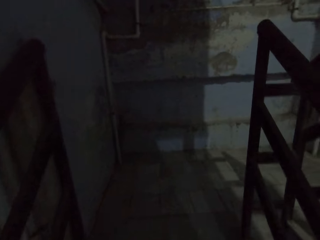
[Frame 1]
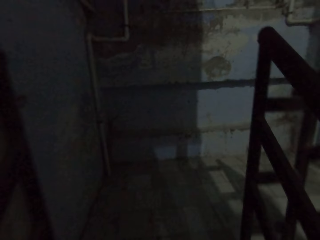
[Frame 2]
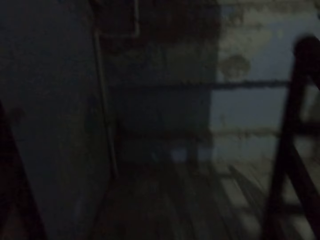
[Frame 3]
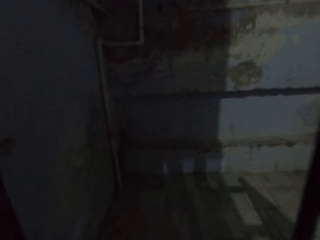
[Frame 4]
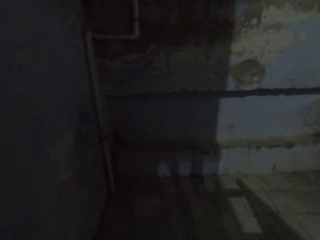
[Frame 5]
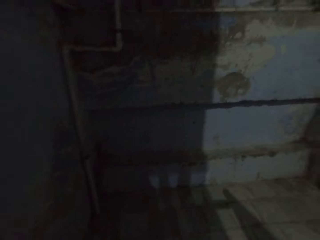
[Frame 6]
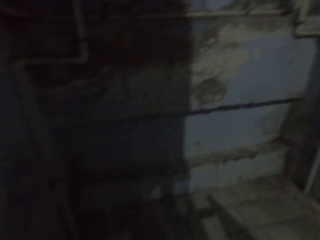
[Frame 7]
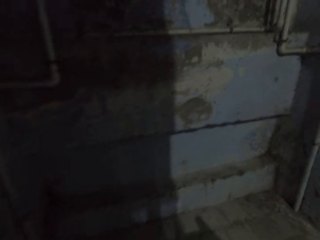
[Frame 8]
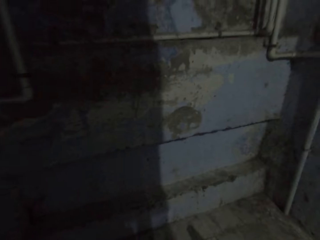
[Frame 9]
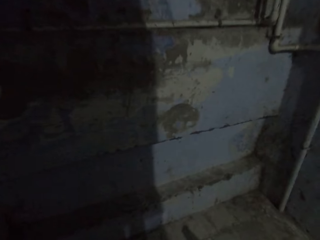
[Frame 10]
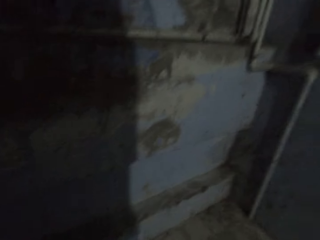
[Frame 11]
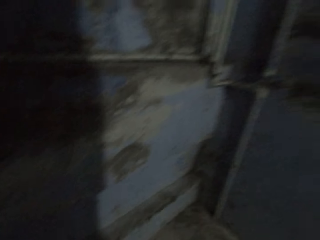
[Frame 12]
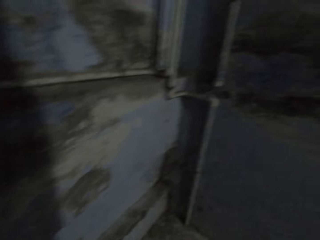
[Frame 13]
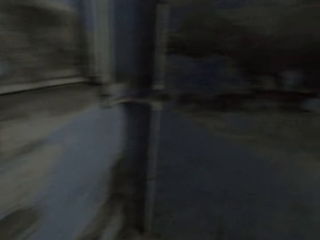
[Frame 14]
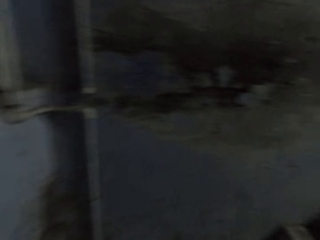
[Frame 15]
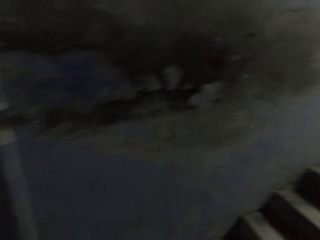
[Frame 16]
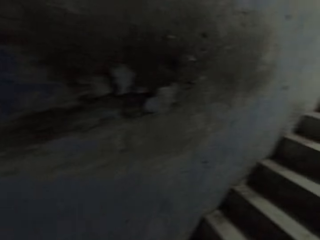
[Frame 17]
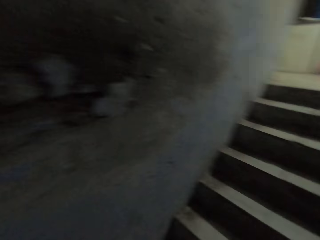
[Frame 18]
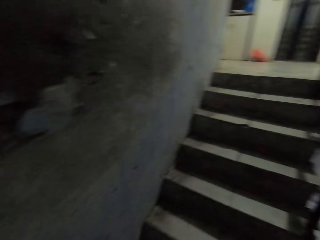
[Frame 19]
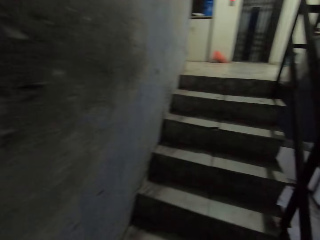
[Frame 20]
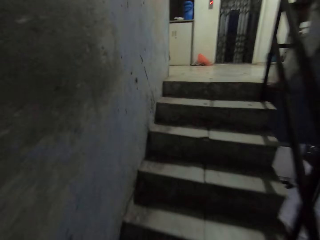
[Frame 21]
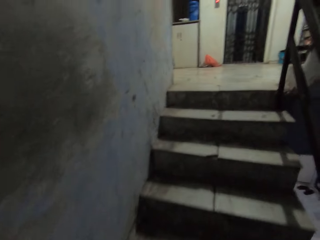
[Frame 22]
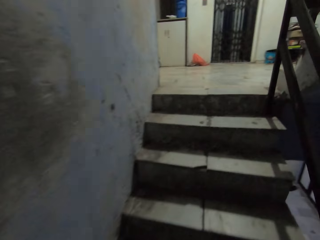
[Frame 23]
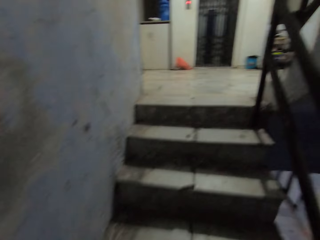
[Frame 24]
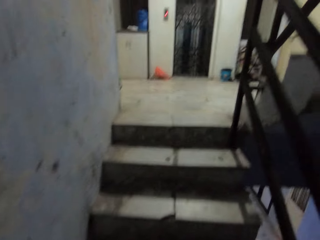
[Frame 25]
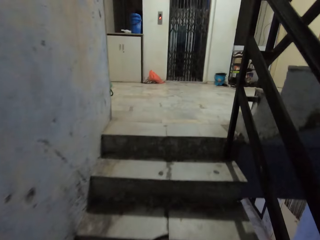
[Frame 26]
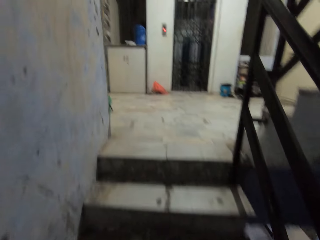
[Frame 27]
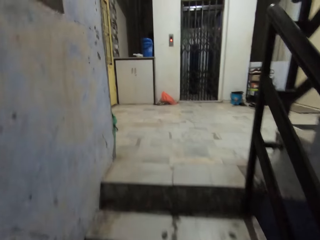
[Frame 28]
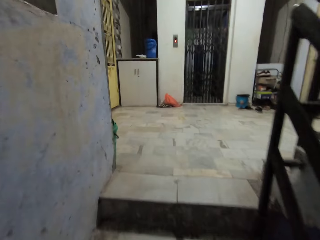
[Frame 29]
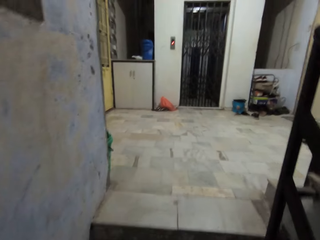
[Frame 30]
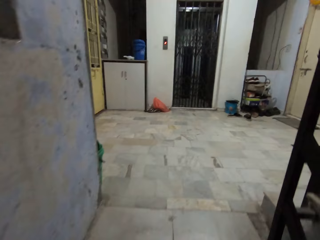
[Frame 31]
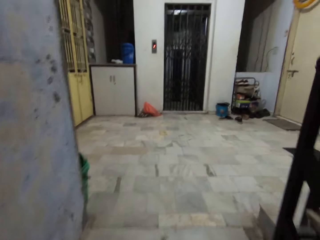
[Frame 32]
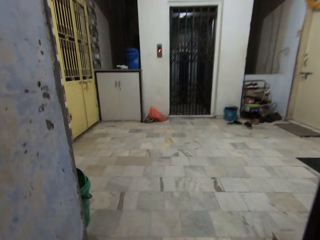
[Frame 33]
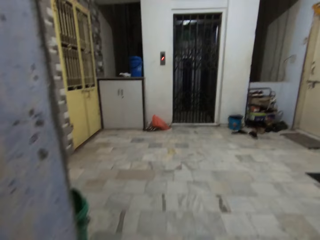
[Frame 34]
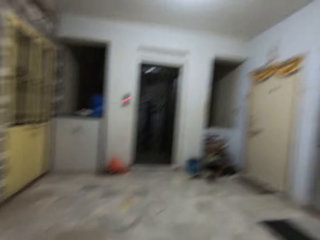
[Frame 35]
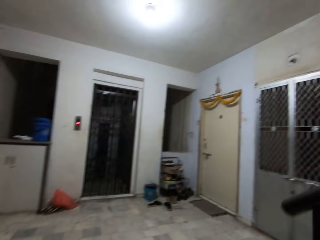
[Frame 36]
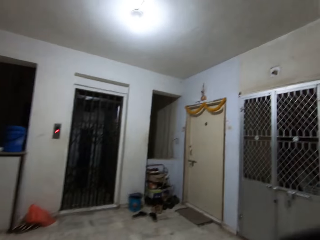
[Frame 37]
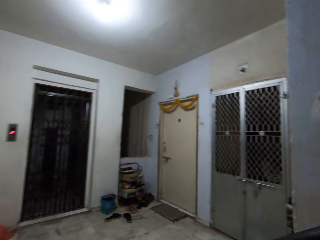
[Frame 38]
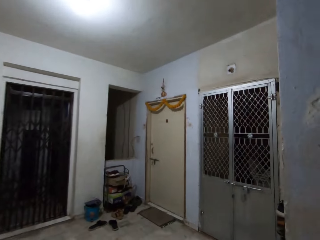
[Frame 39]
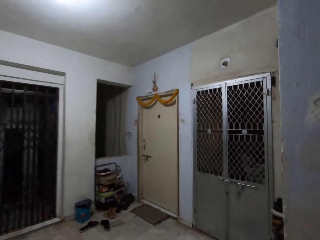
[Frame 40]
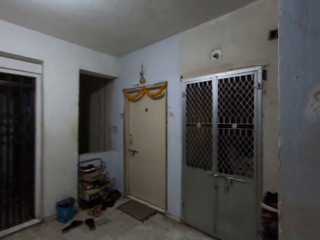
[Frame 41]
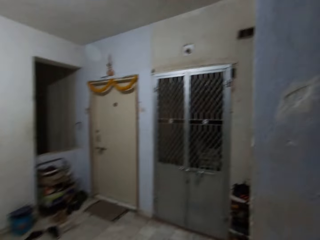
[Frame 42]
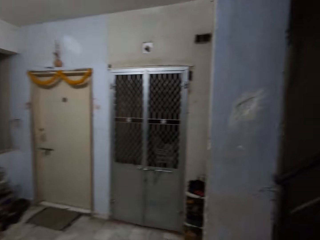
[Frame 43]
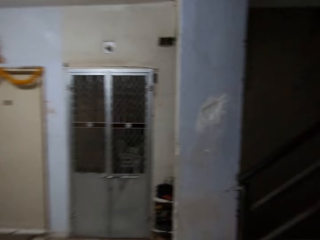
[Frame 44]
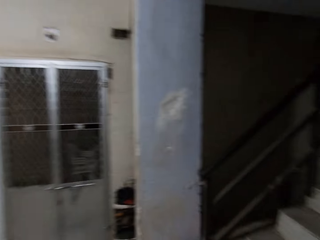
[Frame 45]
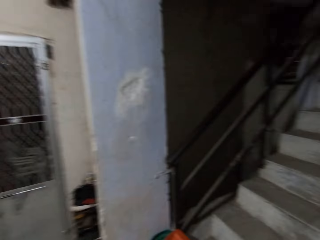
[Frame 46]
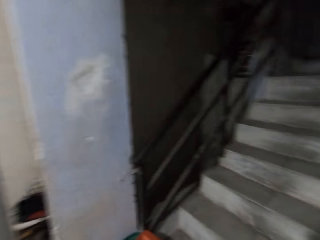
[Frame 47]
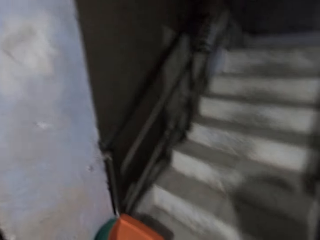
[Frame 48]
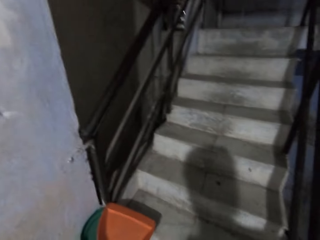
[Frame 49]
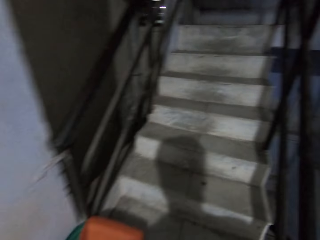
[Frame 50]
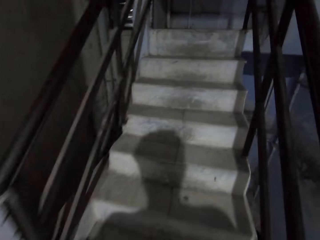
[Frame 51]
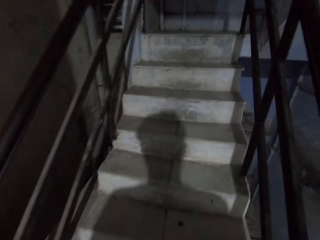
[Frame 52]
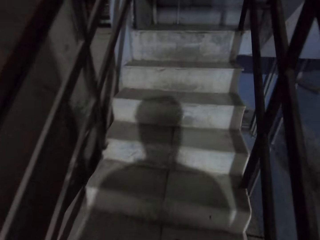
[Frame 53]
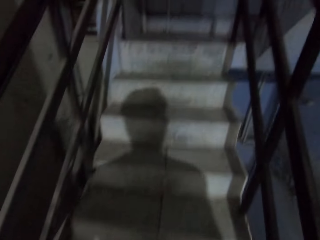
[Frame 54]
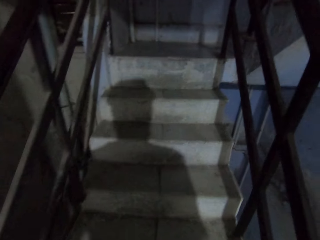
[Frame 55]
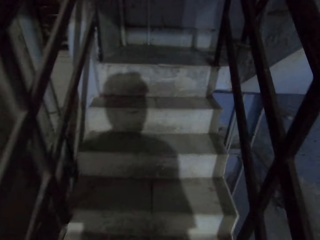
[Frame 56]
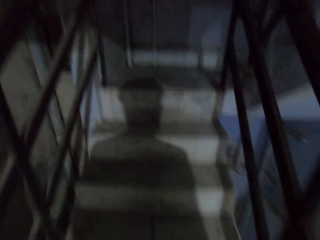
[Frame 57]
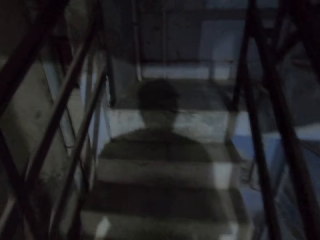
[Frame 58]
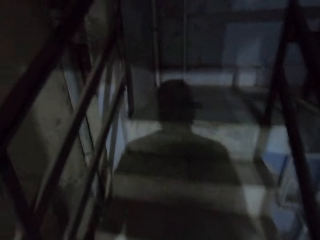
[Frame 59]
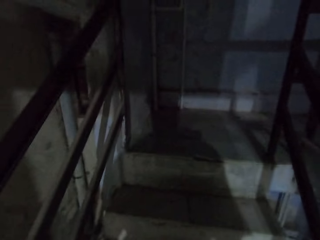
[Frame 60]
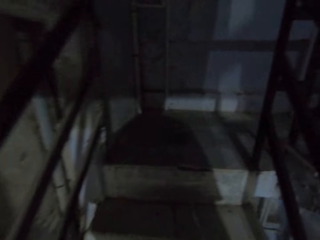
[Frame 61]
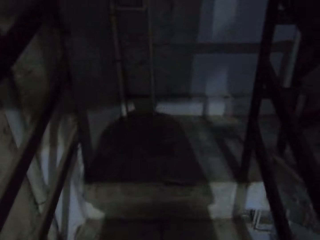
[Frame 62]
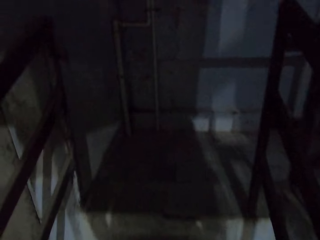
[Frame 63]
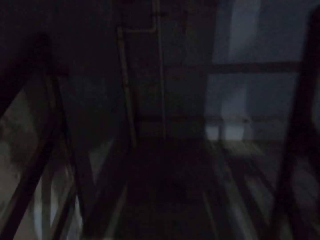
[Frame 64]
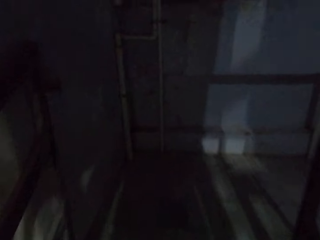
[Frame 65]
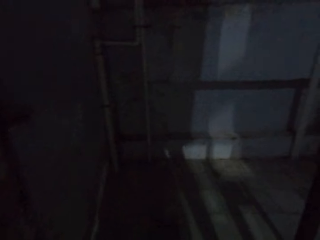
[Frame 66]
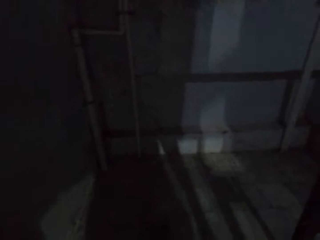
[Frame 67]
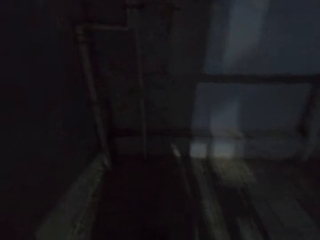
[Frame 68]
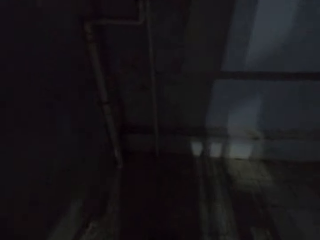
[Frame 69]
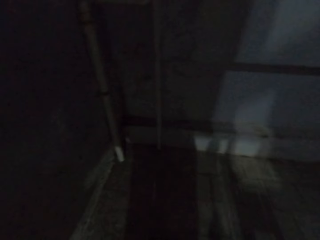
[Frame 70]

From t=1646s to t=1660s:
The camera wearer climbs a flight of stairs. They climb the flight of stairs again.

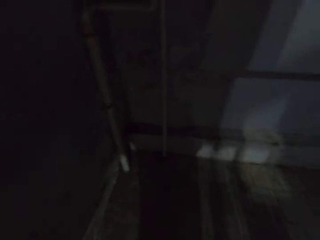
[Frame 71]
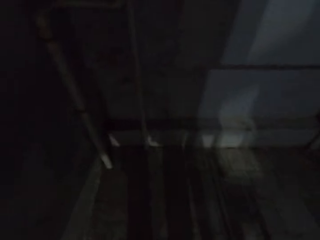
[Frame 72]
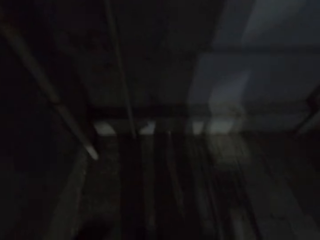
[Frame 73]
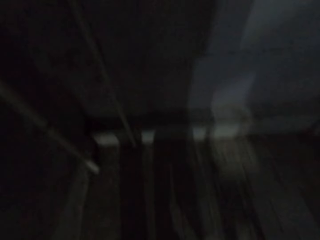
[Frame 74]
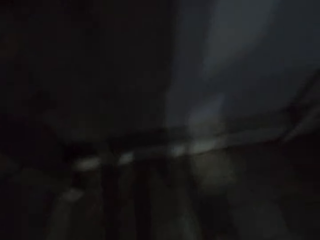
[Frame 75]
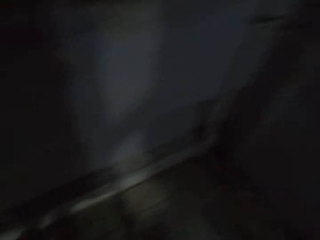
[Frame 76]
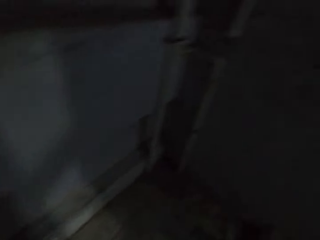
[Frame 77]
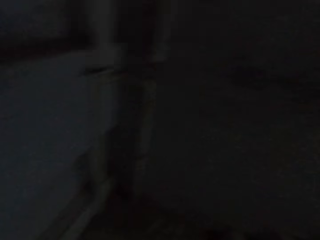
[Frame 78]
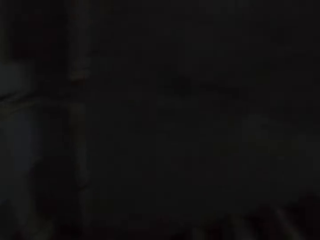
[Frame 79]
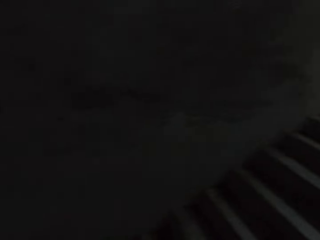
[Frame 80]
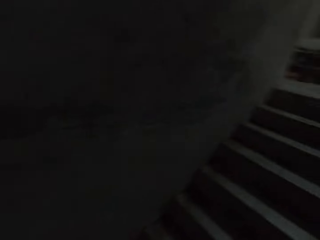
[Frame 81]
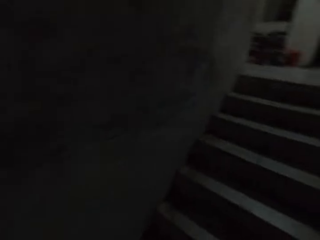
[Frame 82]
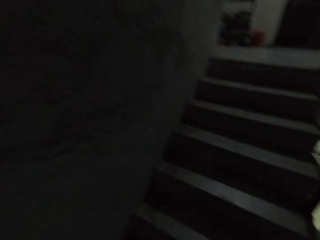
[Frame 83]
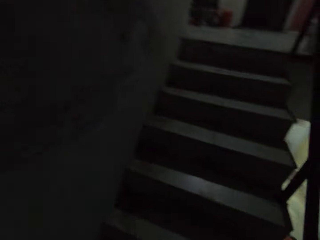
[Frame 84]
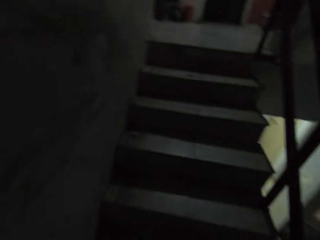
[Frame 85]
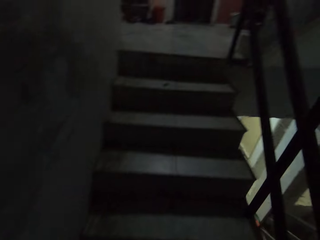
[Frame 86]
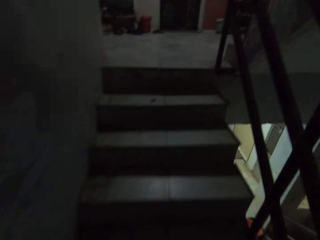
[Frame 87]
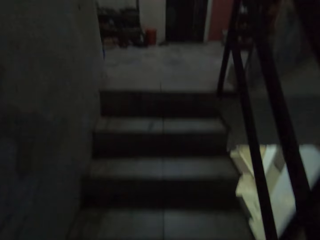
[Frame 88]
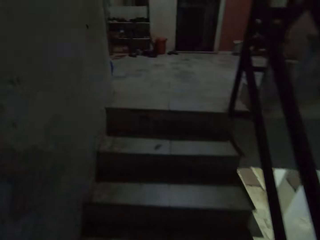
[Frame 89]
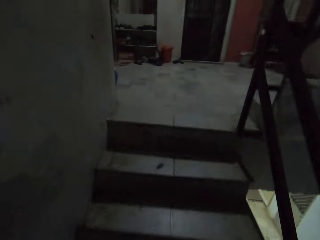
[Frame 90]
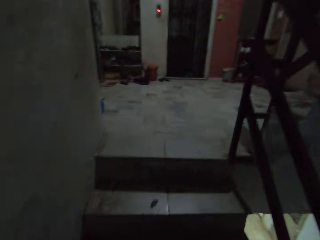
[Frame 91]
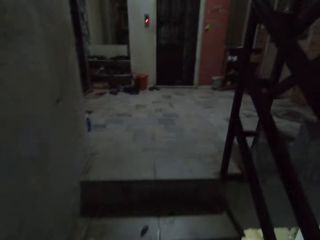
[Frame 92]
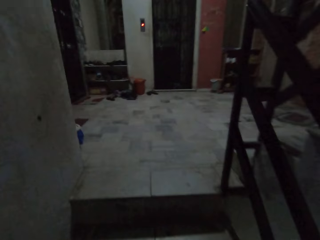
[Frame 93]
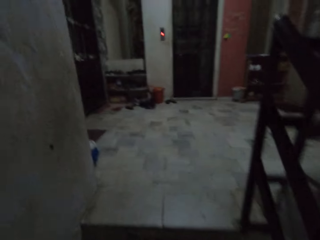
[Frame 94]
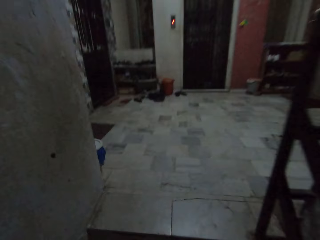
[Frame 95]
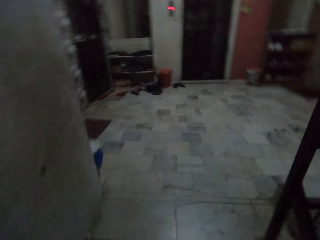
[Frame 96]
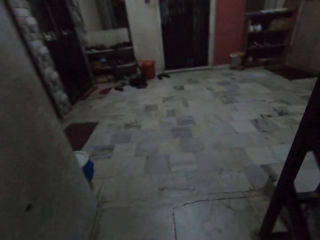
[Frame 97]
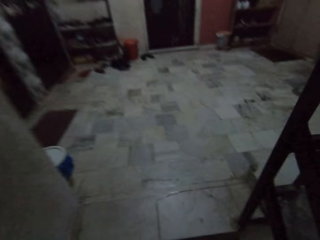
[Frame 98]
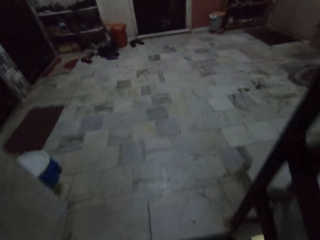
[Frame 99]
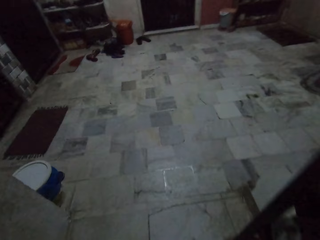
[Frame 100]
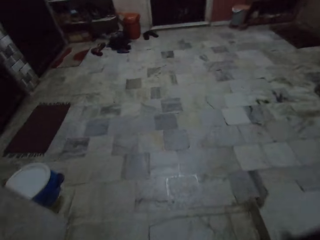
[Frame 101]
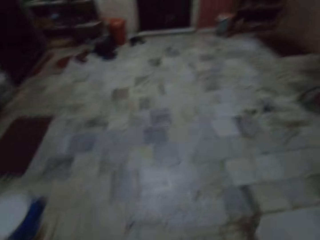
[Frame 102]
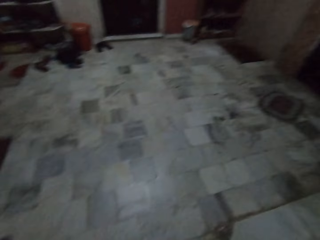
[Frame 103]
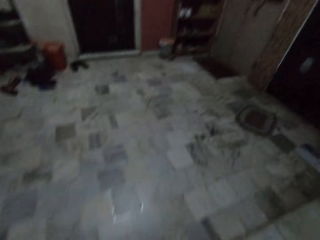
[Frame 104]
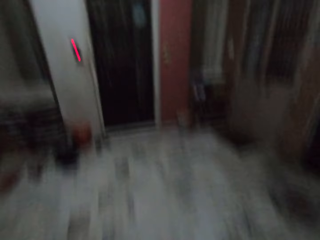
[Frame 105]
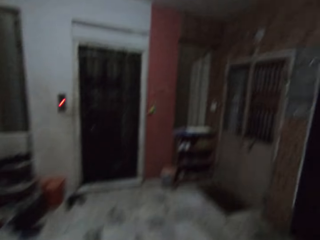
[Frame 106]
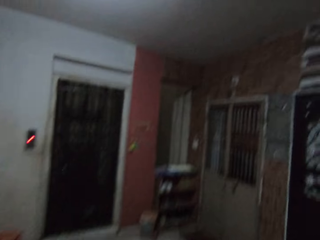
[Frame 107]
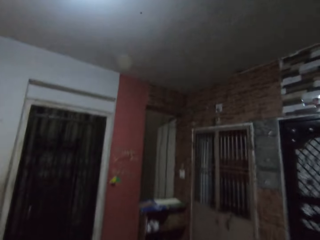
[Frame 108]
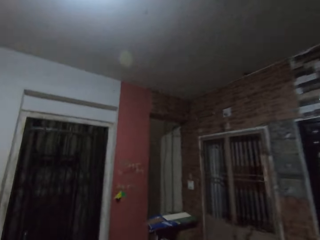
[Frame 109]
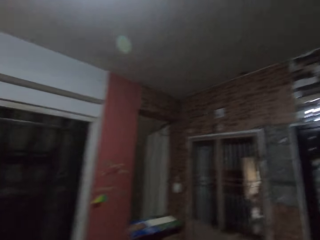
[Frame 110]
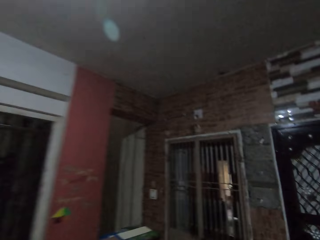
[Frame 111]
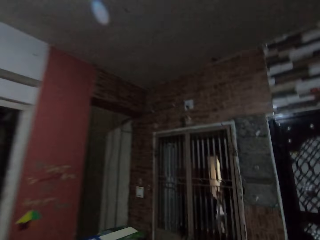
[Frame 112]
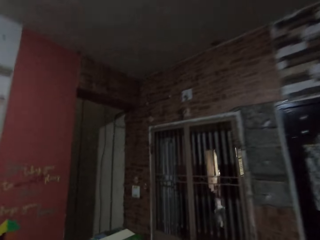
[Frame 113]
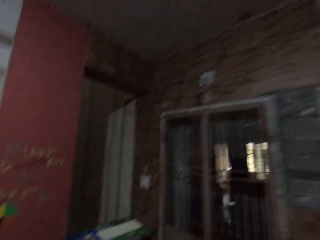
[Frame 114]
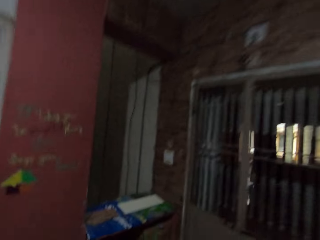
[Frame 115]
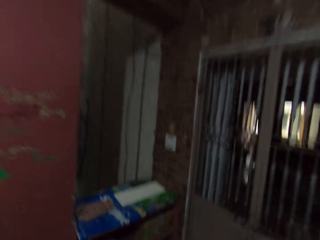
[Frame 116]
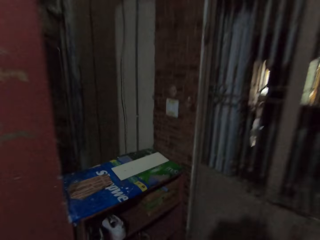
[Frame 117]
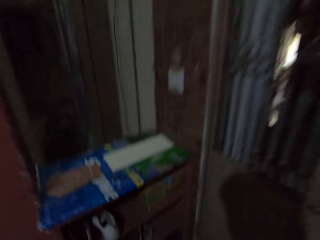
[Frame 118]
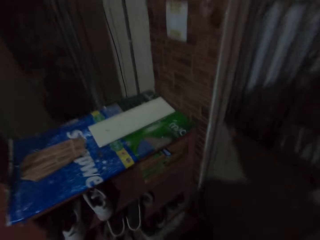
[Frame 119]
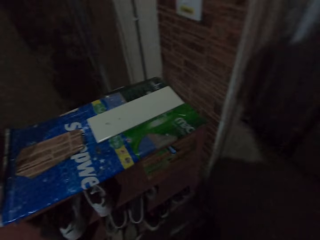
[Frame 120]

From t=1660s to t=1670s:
The camera wearer climbs a flight of stairs. They walk on the corridor.
